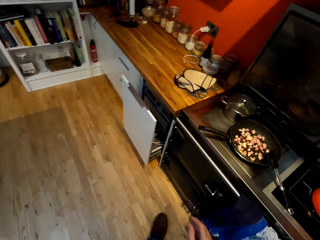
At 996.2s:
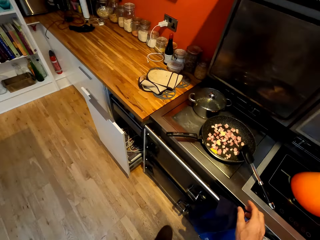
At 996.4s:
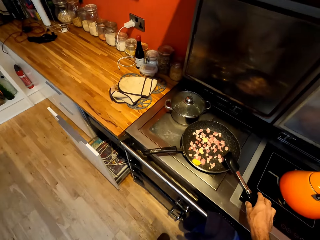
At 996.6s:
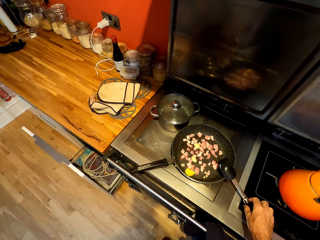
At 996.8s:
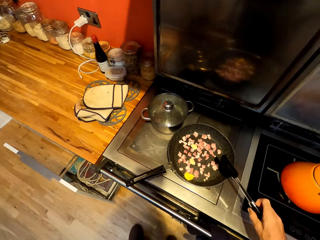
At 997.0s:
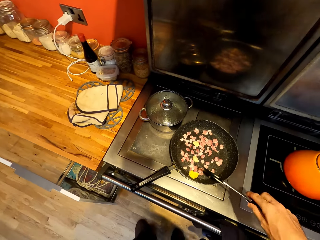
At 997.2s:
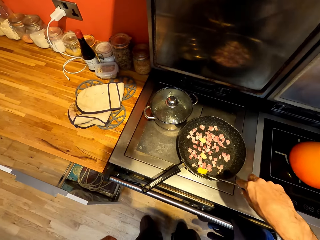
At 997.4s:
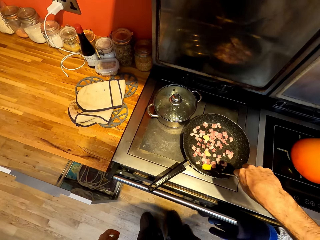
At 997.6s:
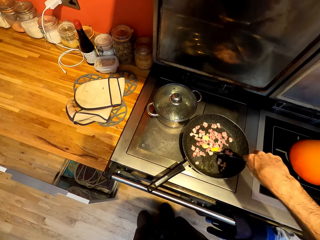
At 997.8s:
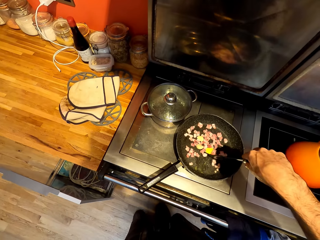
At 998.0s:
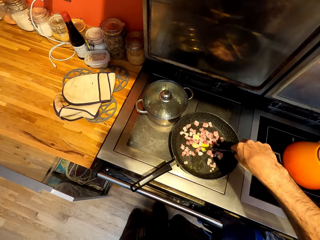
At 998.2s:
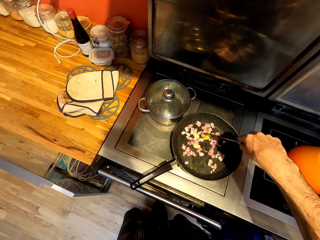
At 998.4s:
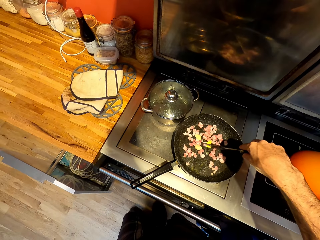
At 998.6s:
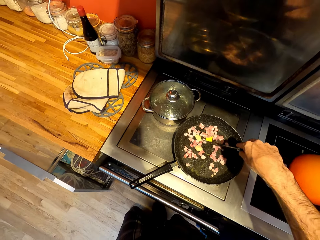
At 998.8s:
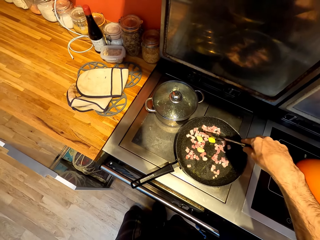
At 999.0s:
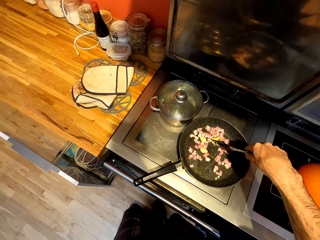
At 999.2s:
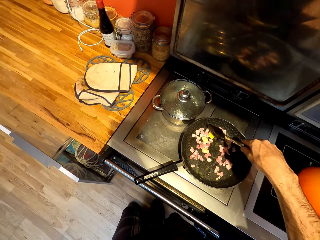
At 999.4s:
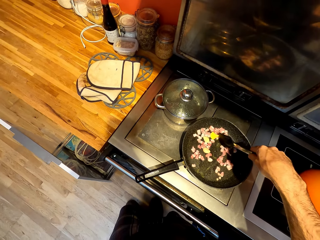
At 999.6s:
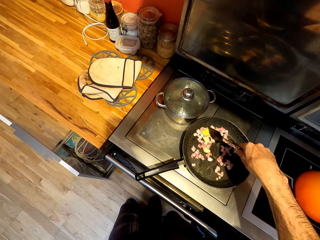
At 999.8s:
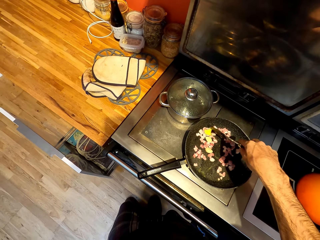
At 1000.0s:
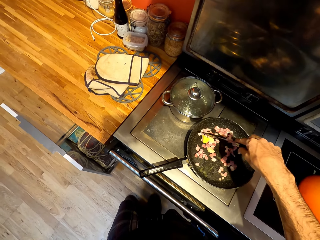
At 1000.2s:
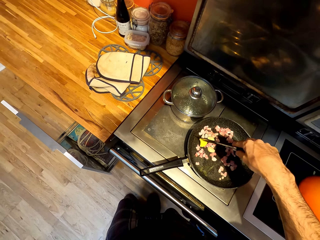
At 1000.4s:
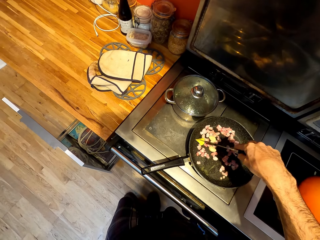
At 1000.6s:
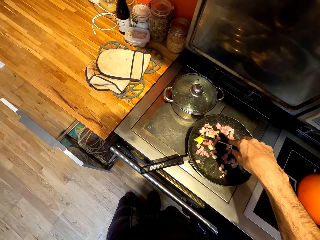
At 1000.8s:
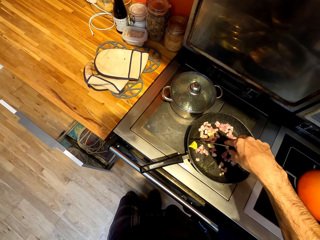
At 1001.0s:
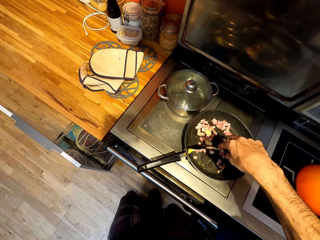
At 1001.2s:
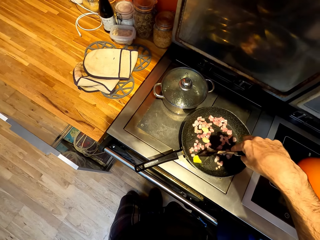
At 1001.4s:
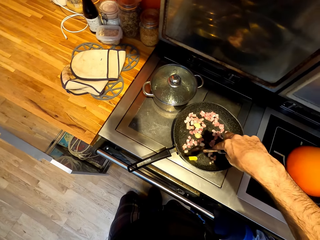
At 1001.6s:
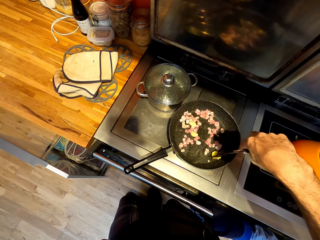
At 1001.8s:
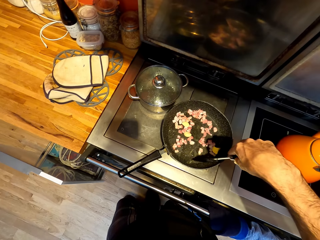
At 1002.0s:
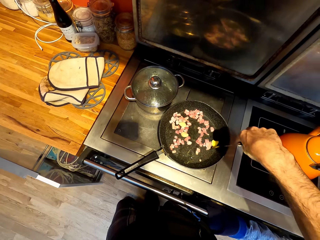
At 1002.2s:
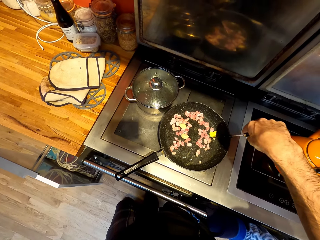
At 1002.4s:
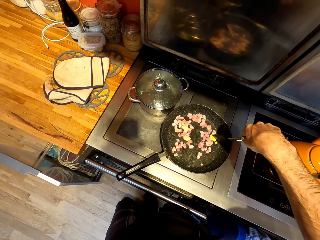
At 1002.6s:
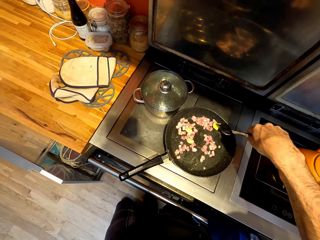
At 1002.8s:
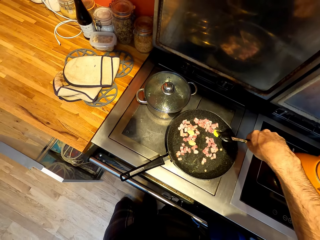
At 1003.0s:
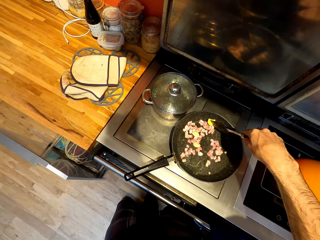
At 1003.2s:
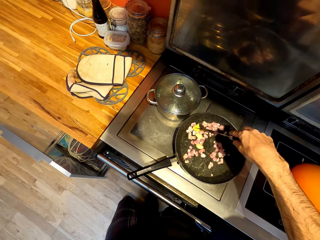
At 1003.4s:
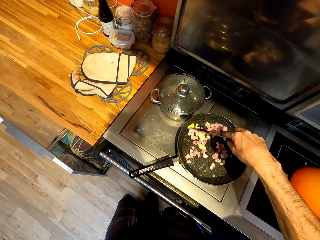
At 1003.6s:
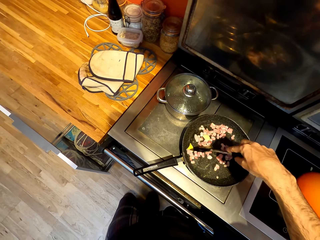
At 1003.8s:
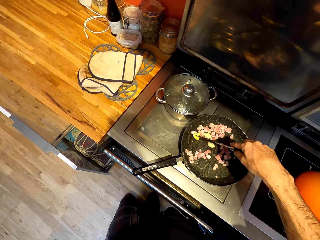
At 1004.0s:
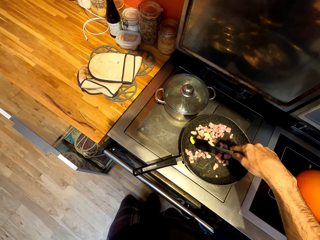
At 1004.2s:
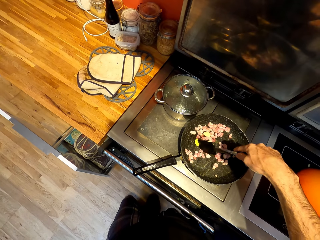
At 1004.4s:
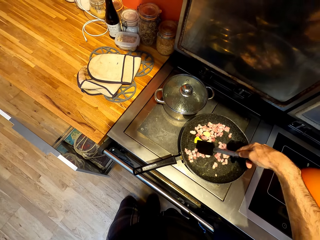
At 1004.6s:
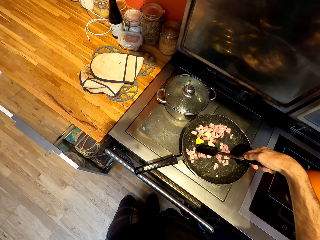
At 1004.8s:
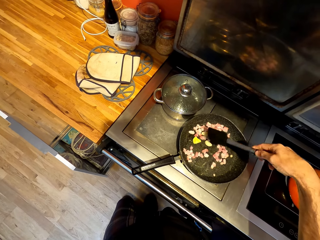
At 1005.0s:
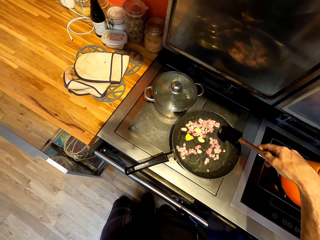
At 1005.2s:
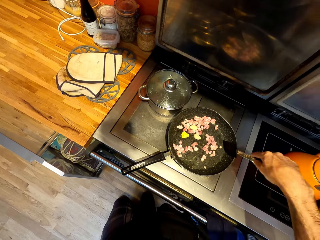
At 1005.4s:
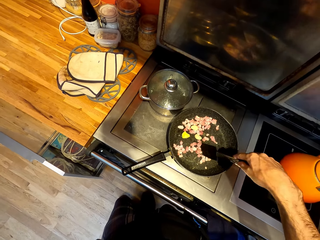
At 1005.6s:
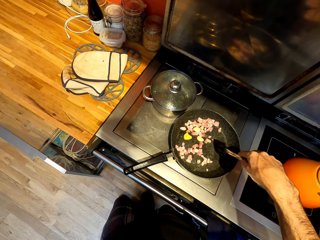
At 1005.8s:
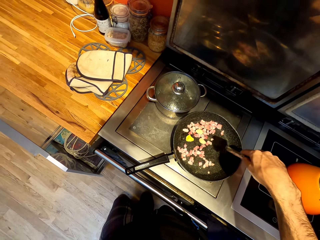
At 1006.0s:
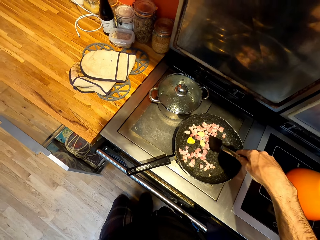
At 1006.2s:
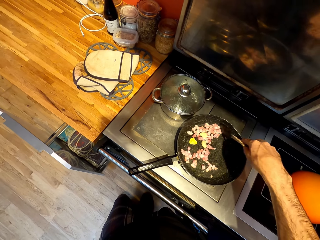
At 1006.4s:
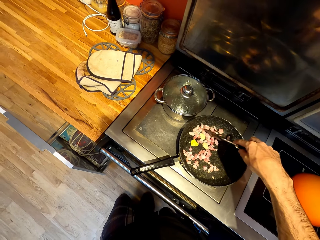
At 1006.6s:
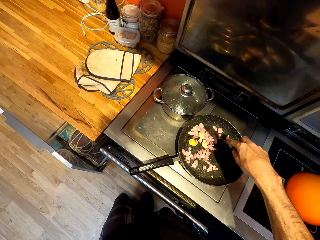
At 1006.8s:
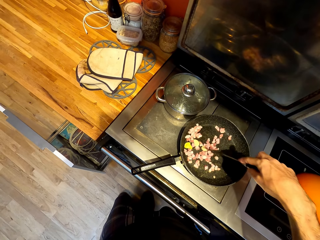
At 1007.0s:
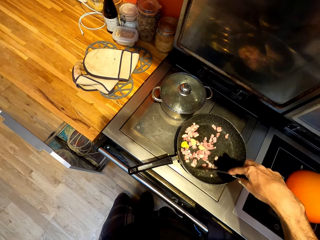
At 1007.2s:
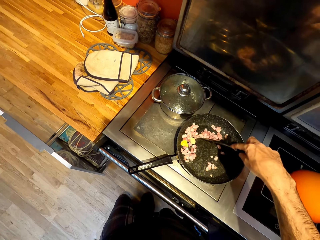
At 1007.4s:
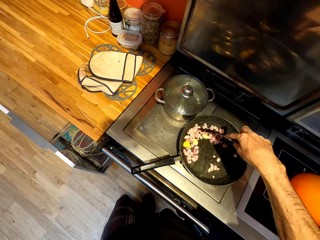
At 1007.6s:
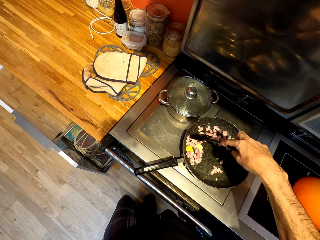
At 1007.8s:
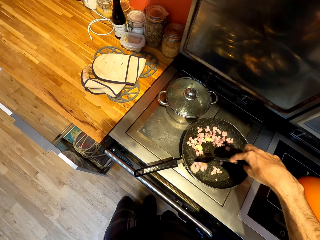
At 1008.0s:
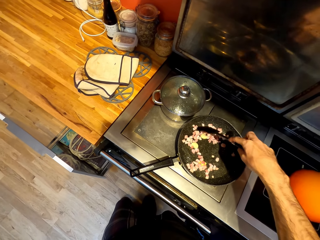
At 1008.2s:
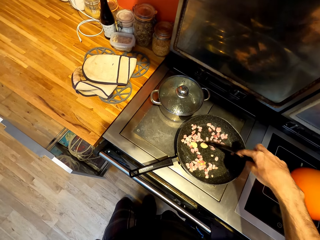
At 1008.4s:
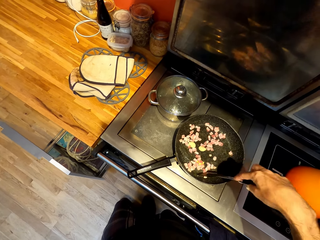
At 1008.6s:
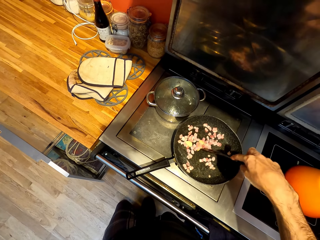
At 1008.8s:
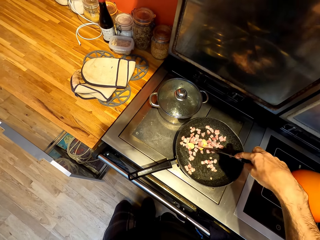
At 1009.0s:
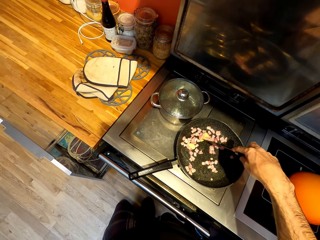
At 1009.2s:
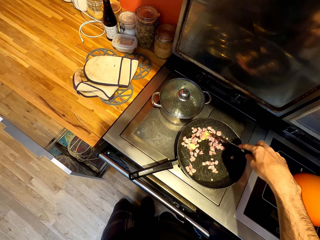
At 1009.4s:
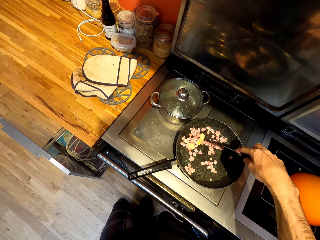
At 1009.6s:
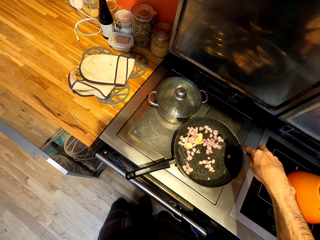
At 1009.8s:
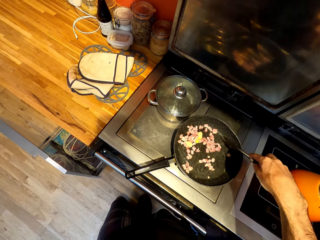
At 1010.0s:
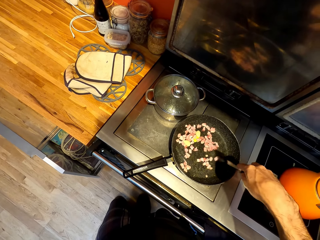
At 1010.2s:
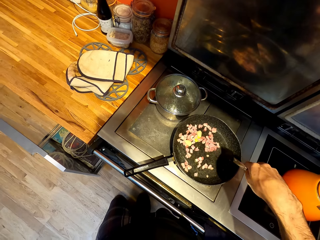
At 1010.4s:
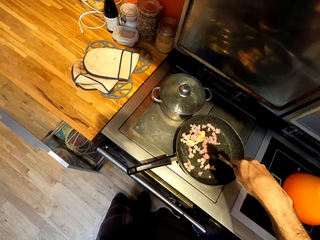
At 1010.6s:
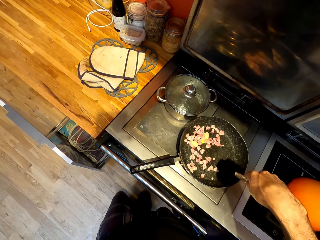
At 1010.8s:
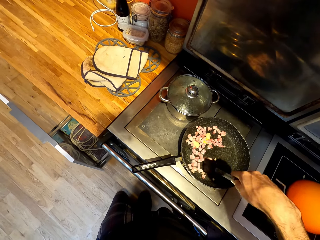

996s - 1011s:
The camera wearer takes the spatula. They stir the butter in the food in the pan. They stir the food with the spatula.

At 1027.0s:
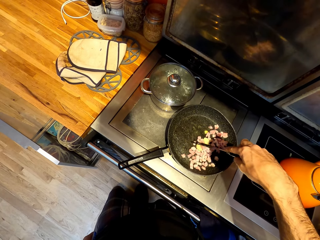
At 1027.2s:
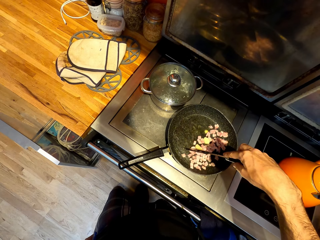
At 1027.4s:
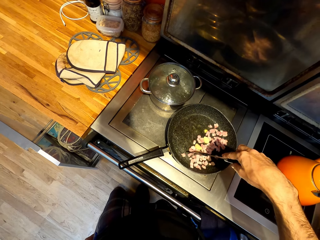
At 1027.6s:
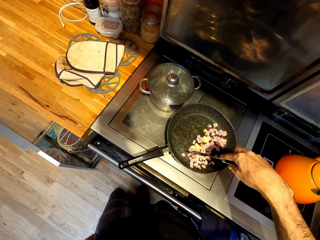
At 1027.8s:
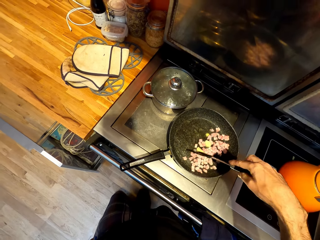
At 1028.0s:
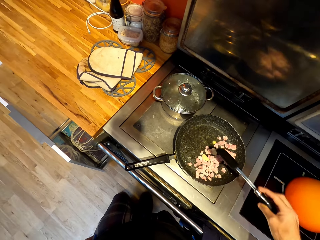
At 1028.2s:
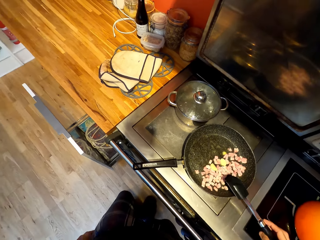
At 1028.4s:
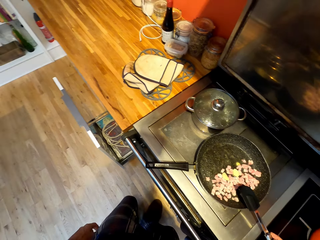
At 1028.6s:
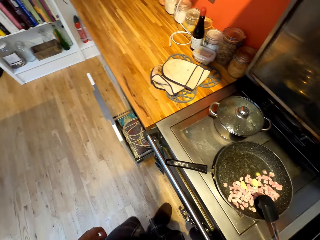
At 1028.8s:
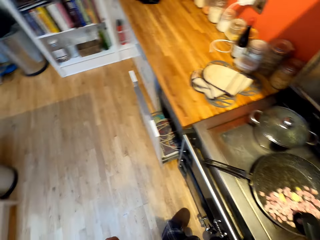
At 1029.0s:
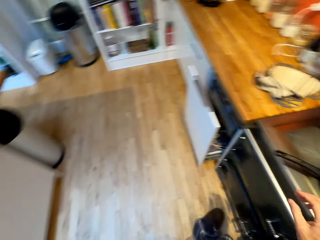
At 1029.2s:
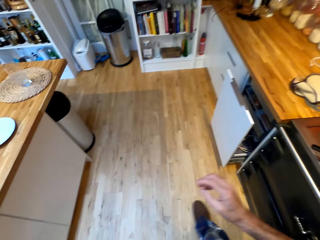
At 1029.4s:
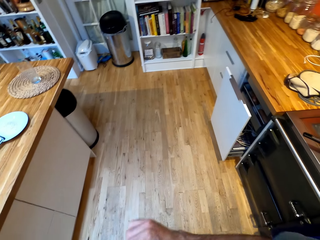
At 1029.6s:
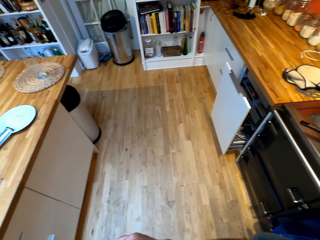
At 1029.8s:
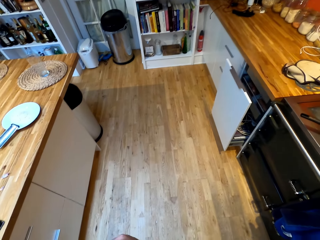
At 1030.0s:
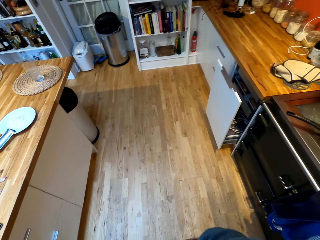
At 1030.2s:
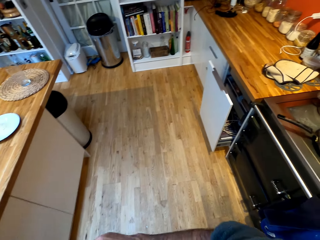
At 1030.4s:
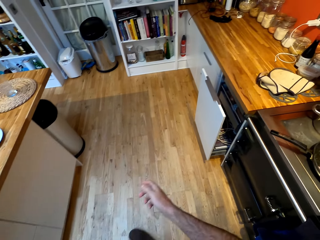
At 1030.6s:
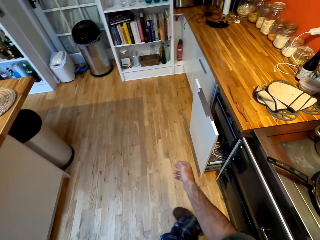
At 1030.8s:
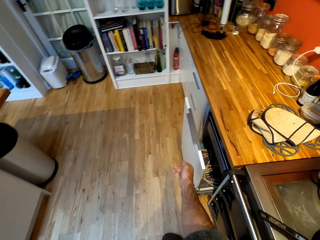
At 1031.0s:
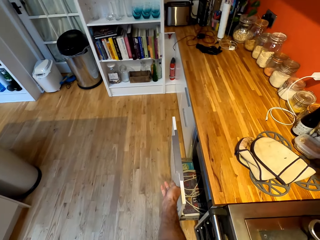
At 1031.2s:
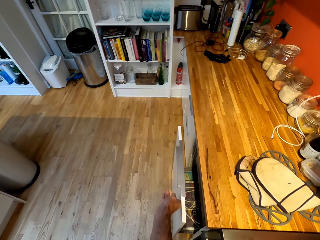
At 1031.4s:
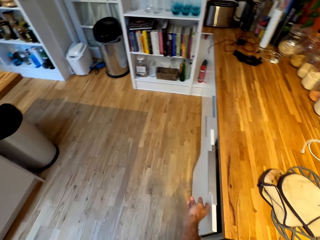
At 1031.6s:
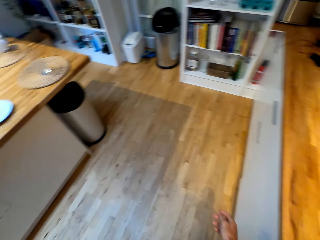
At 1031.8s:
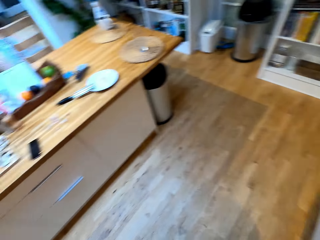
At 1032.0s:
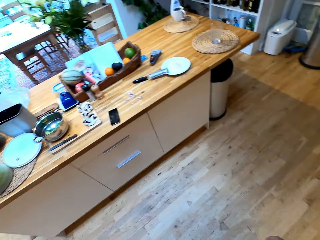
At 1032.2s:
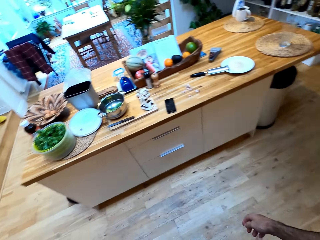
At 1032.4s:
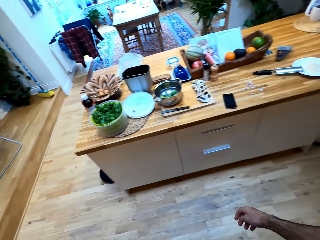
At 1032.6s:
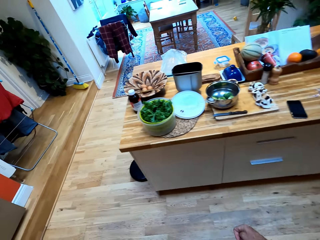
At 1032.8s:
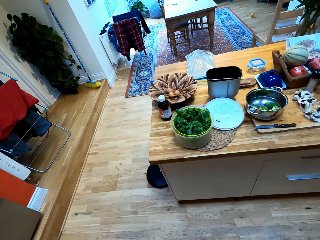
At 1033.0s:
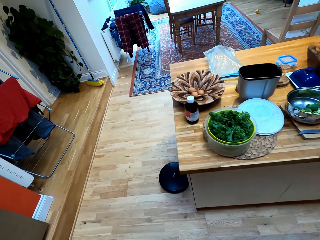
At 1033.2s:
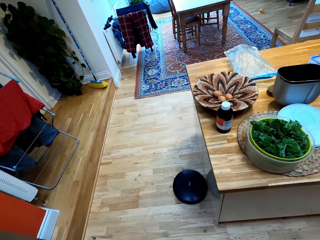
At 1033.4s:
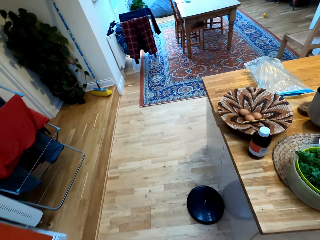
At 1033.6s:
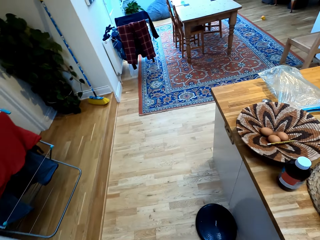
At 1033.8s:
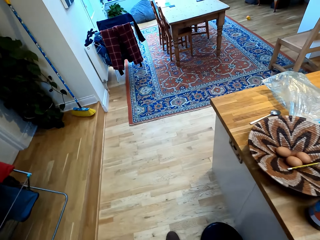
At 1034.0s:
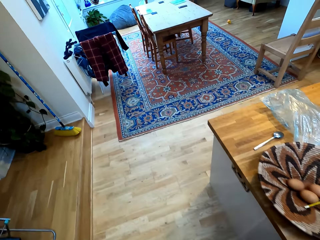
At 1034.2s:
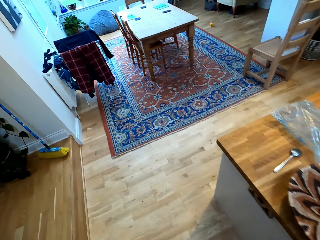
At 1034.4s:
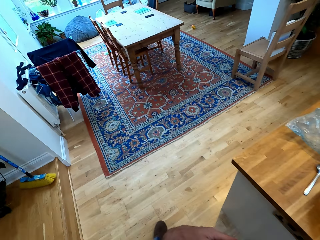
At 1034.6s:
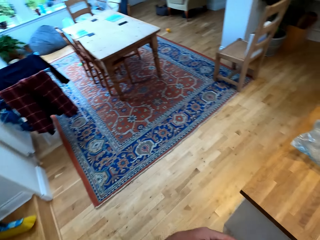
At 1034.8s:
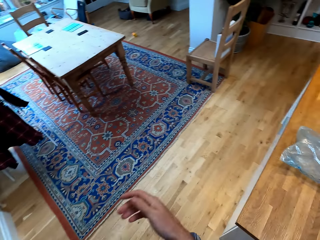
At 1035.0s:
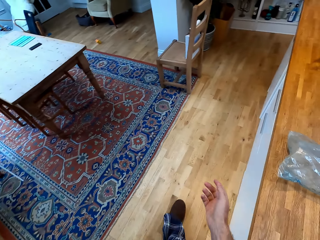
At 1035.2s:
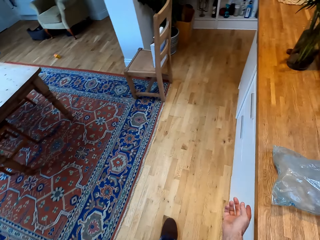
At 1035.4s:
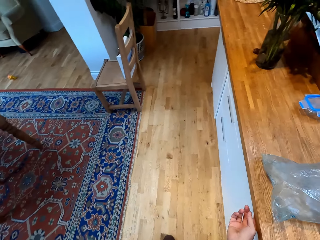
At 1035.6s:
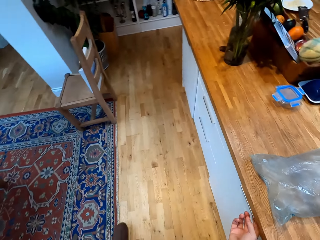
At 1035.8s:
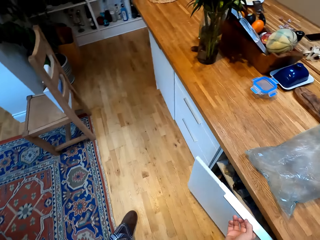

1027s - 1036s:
The camera wearer puts the spatula on the edge of the pan. They walk. They push the cabinet. They walk in the kitchen. They open the cabinet.
